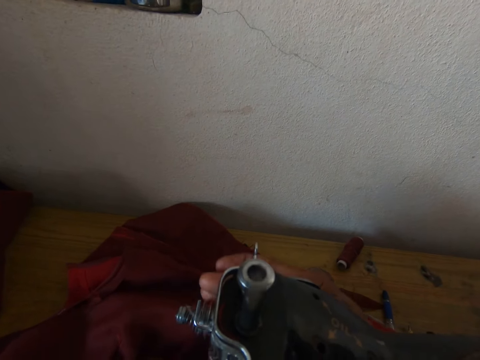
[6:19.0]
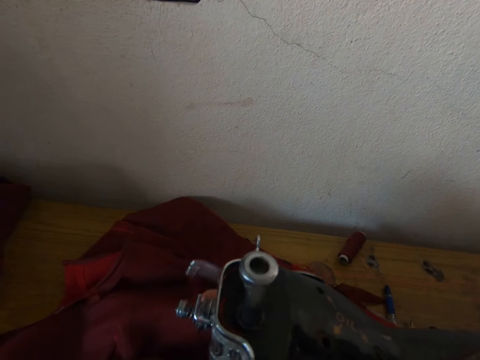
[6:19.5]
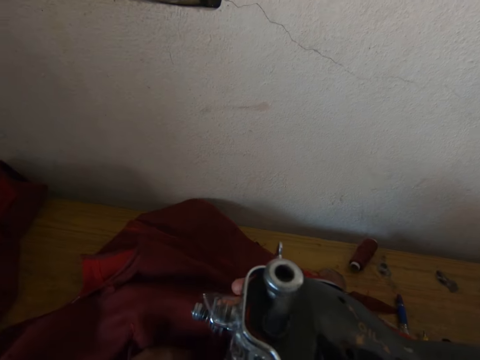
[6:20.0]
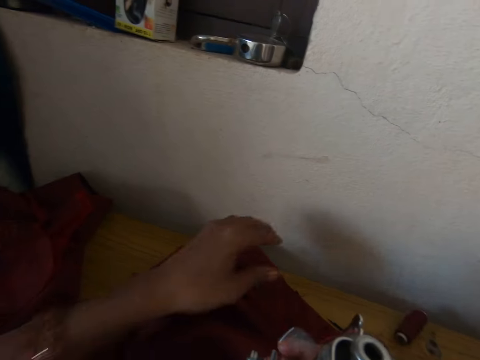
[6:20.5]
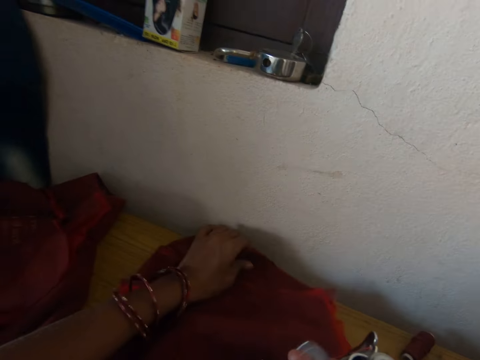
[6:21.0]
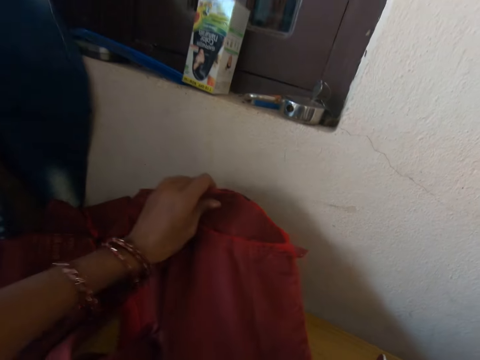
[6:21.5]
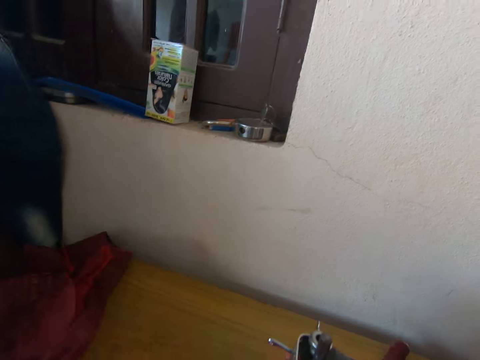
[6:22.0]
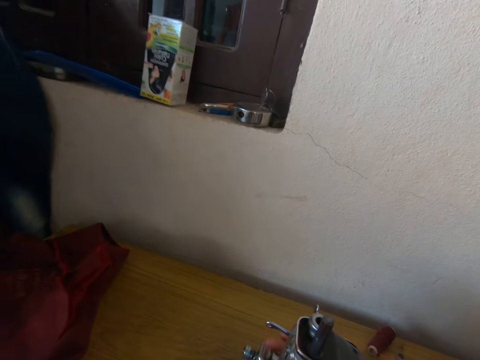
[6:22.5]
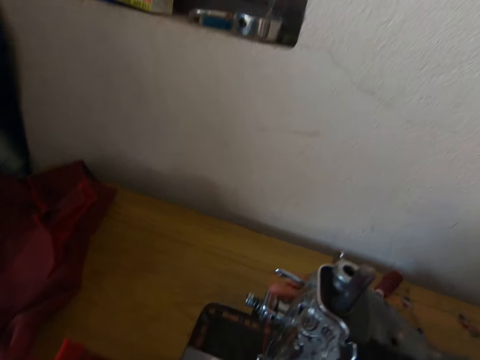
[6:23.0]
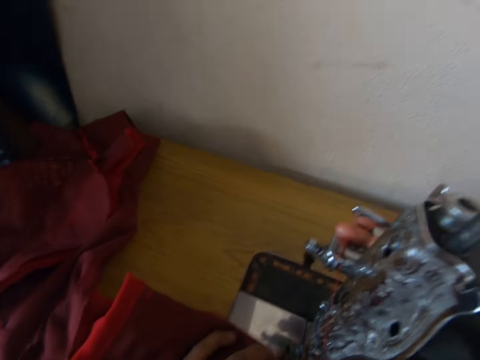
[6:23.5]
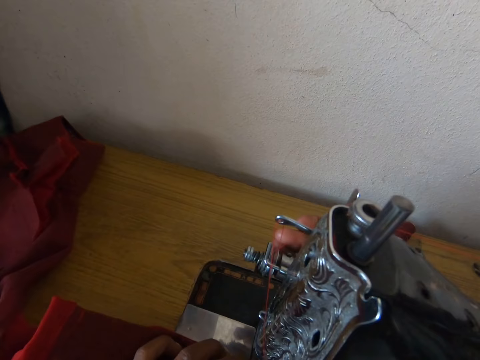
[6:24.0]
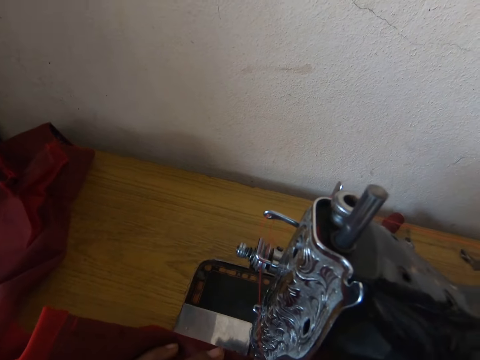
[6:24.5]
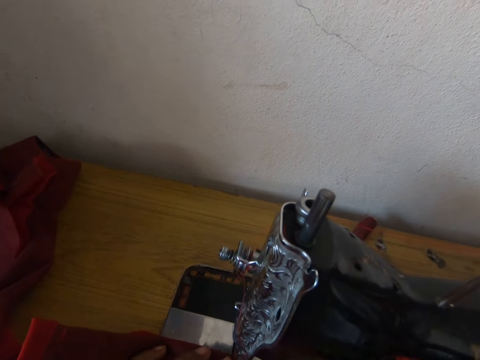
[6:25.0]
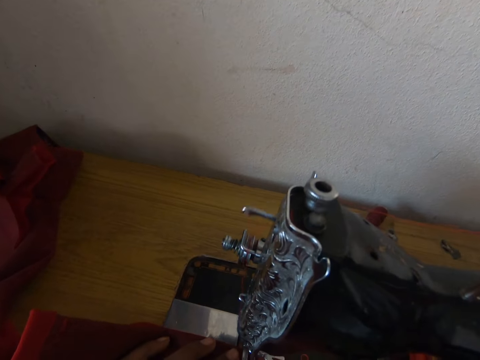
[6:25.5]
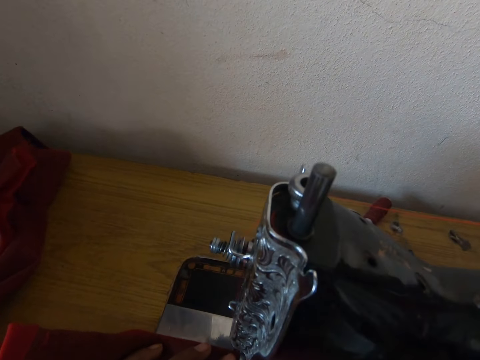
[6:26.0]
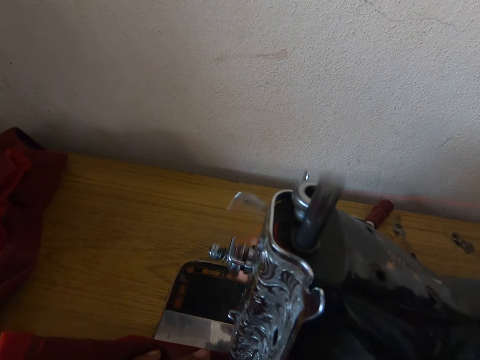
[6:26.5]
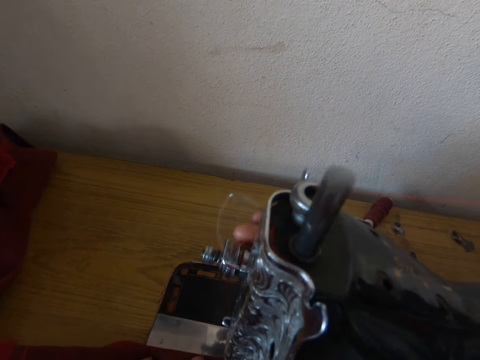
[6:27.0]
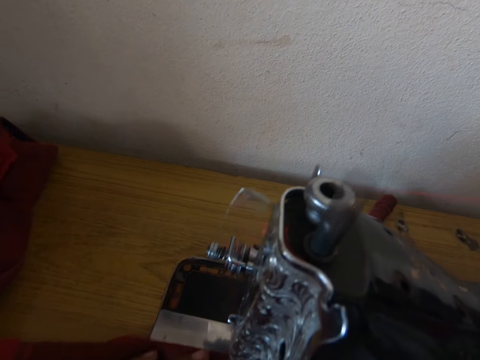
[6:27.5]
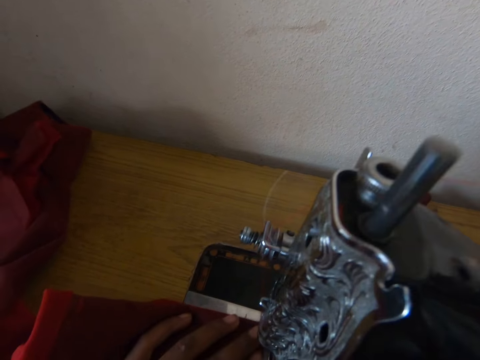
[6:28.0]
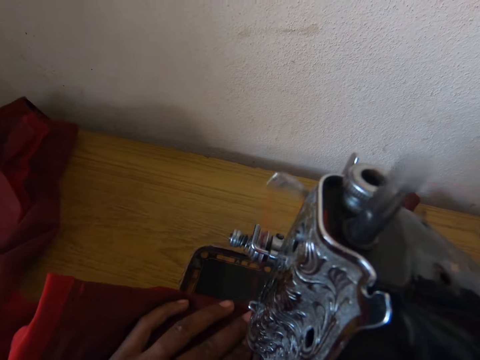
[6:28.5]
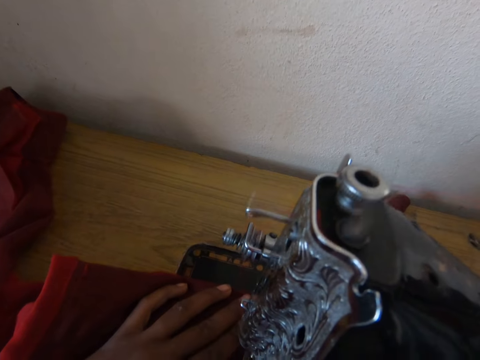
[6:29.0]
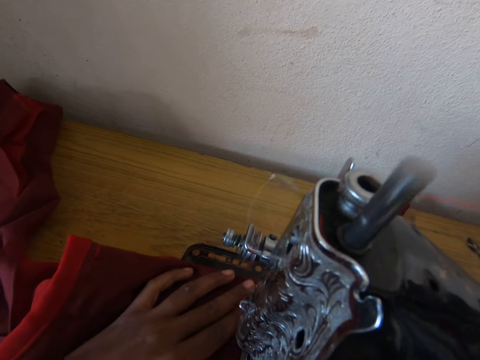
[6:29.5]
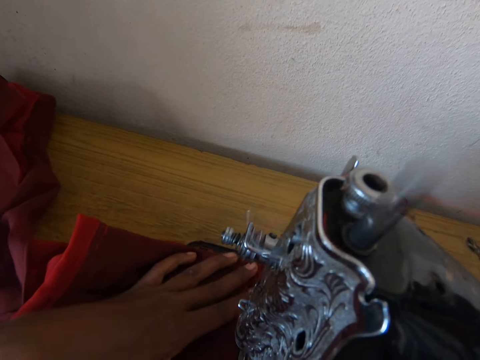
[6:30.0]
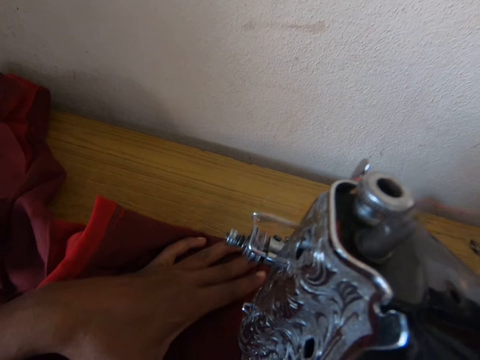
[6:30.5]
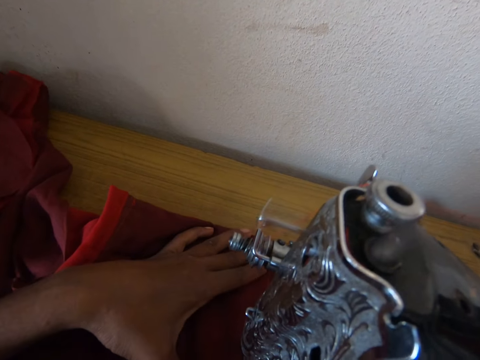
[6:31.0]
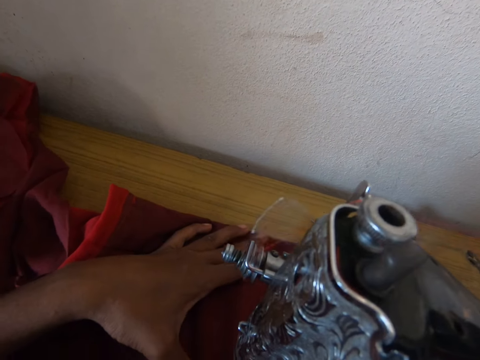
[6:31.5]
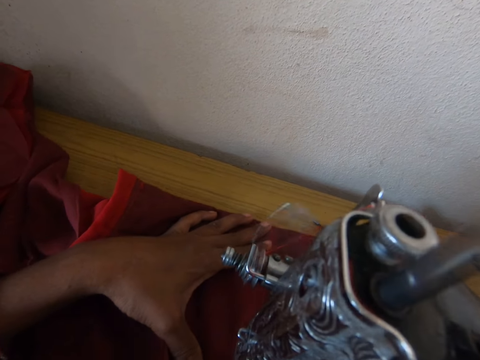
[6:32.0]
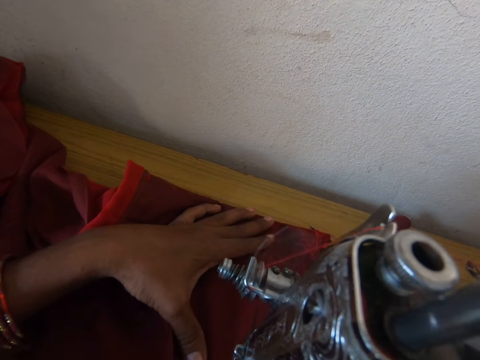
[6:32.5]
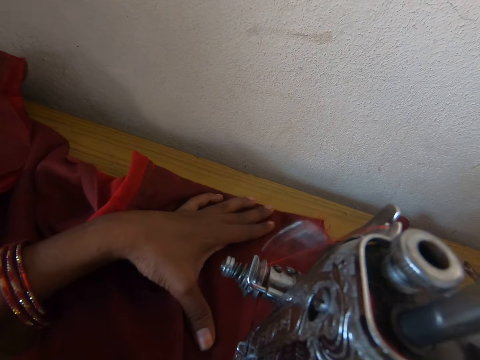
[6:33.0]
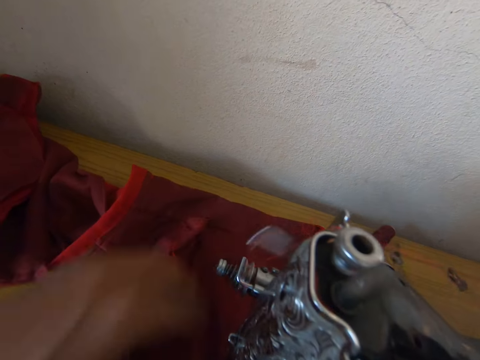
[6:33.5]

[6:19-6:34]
The camera wearer adjusts the cloth on the sewing machine. They pull the cloth with the left hand. They clip the sewing machine with the right hand. They operate the sewing machine. They sew the cloth with the machine. They move the cloth on the sewing machine.

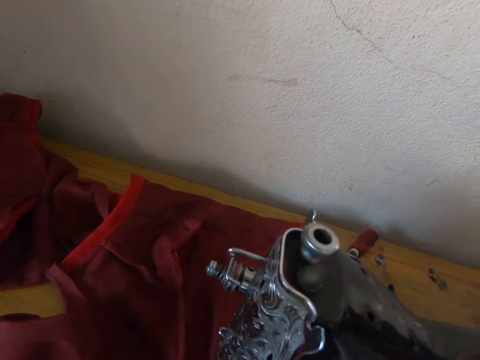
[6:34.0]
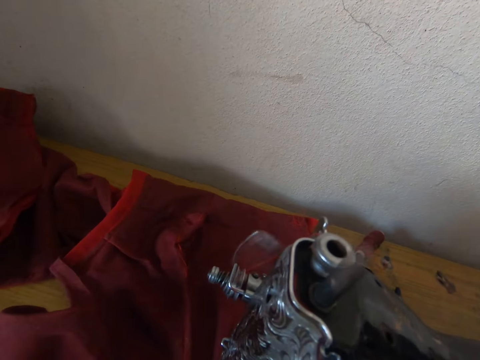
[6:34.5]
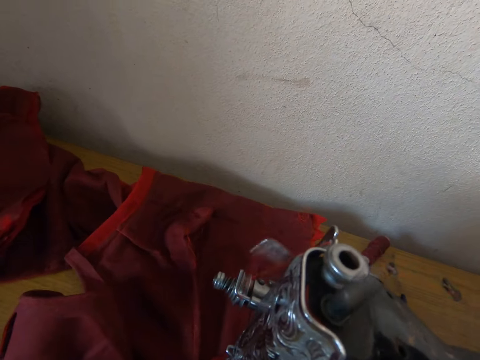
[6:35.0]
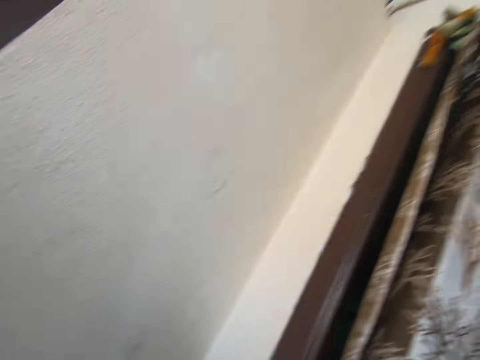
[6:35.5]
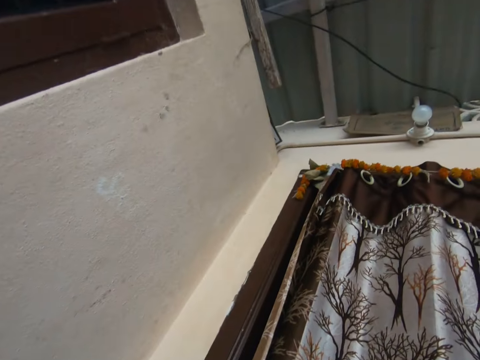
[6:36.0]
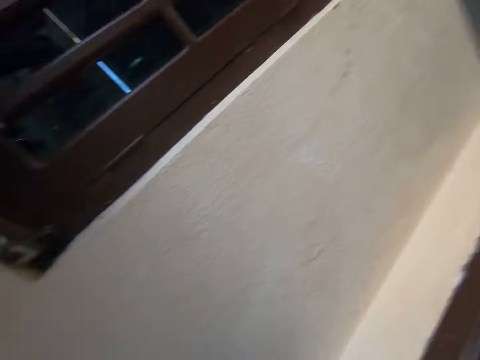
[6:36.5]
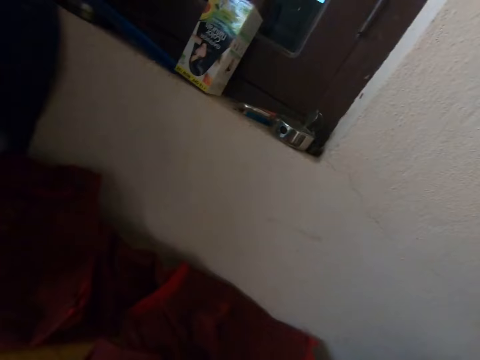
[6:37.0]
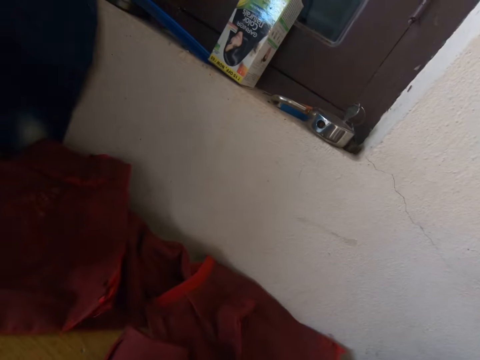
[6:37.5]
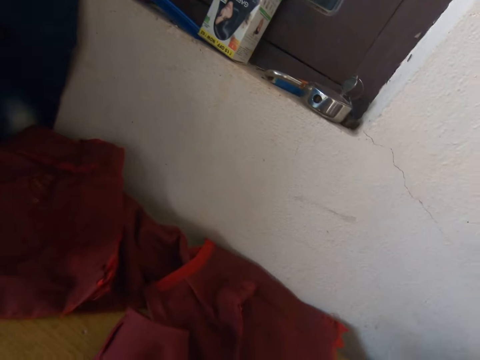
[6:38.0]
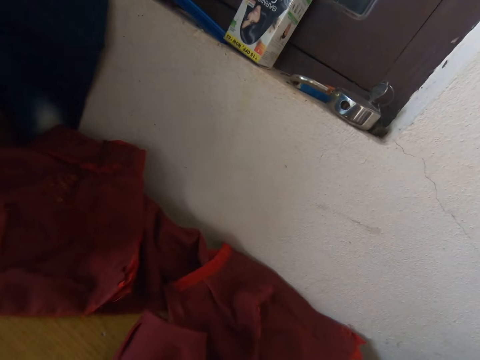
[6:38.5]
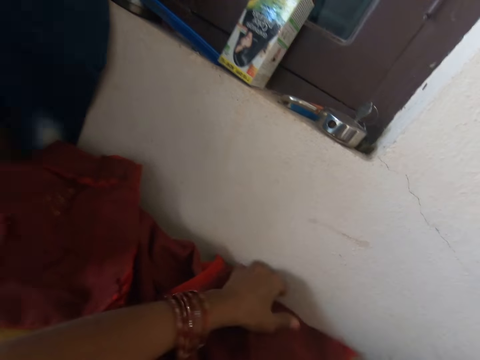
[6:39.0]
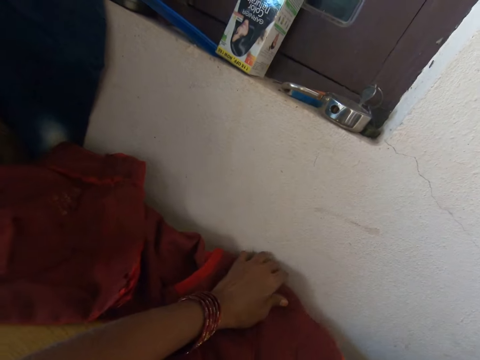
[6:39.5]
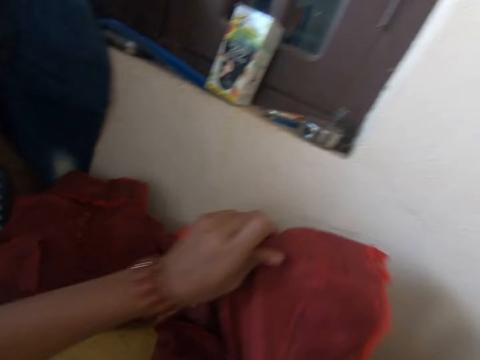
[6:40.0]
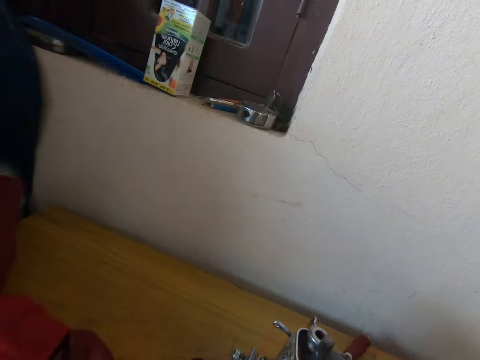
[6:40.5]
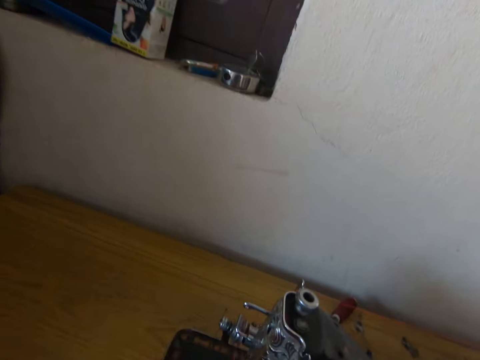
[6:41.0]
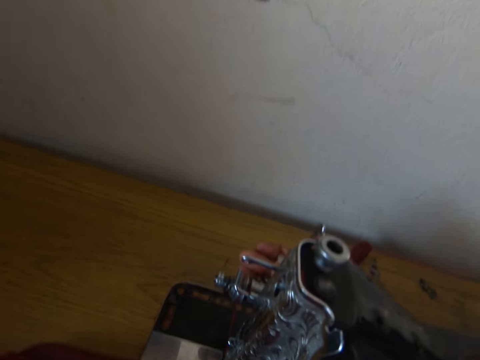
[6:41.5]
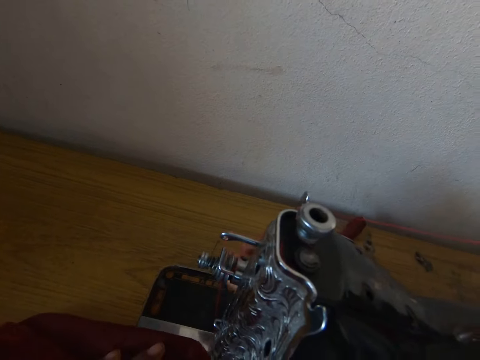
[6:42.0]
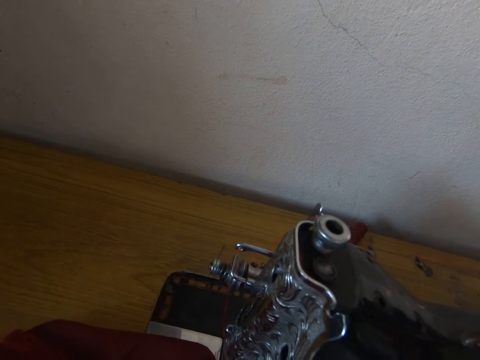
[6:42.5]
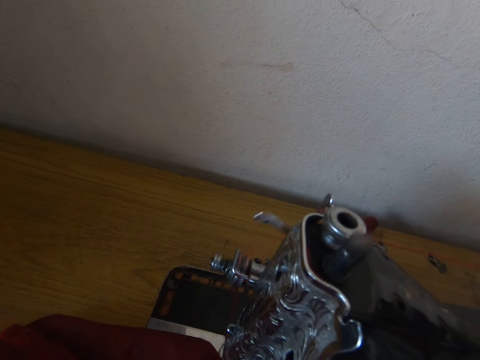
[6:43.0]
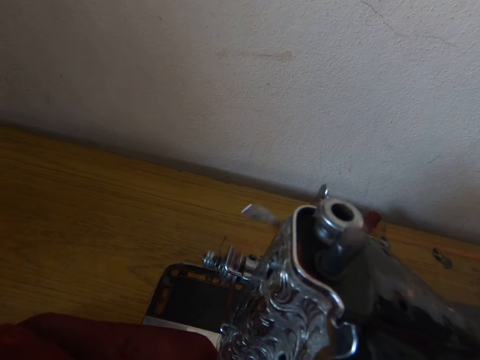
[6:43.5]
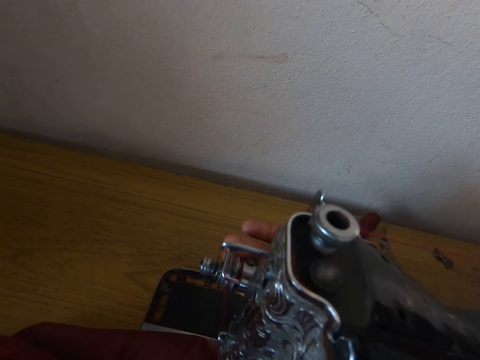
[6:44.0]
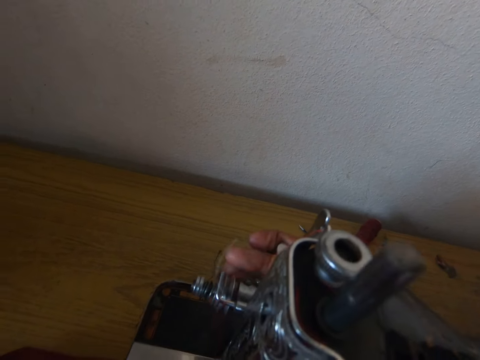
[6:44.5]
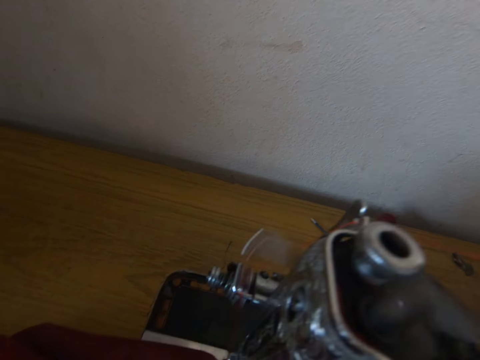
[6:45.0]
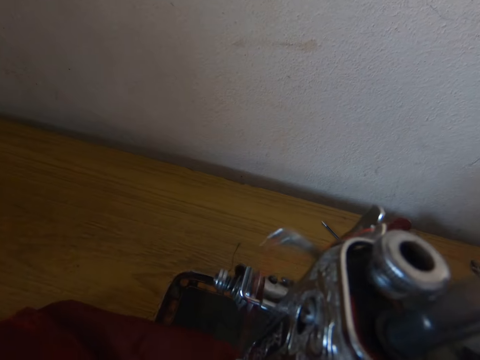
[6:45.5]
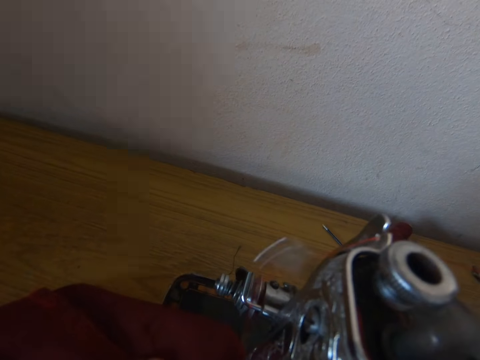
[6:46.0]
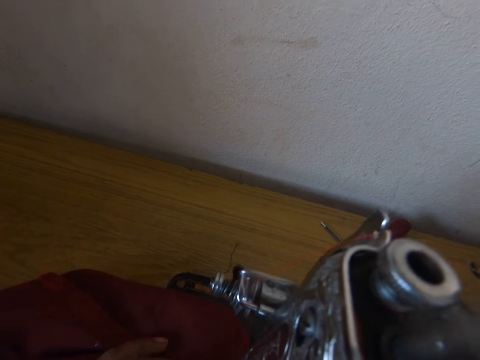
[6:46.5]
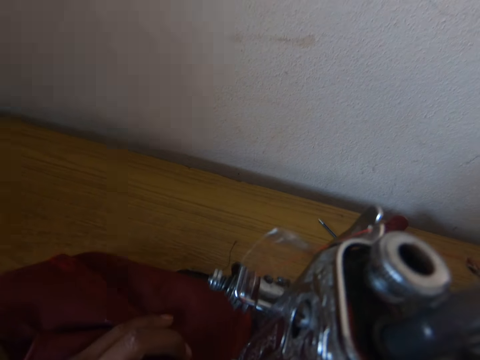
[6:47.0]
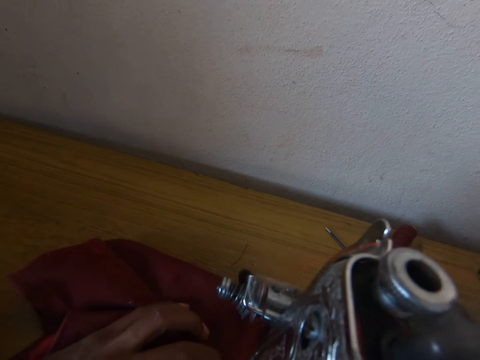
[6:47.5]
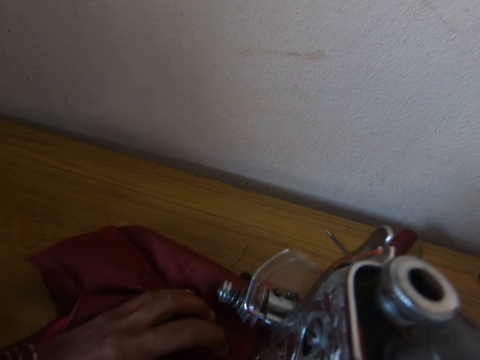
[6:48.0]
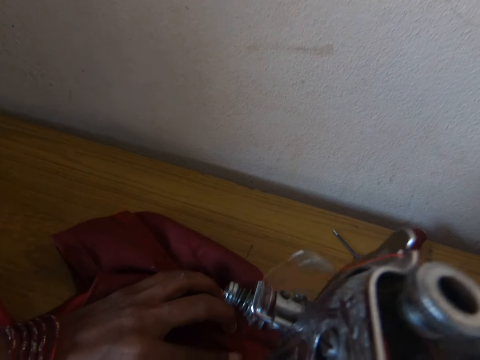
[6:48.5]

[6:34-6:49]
The camera wearer looks around the room. They adjust the cloth on the sewing machine. They pick up the cloth with the left hand. They operate the sewing machine. They clip the sewing machine with the right hand. They sew the cloth with the machine. They move the cloth on the sewing machine.
